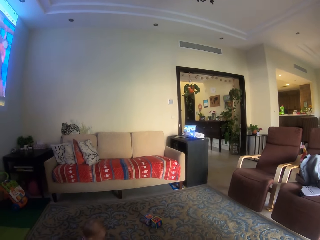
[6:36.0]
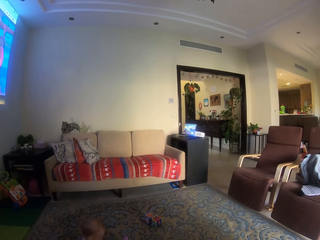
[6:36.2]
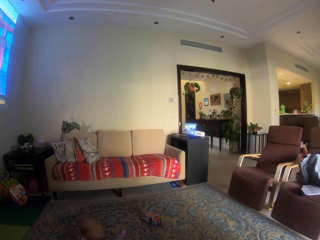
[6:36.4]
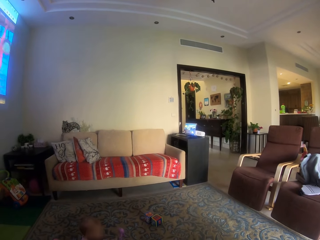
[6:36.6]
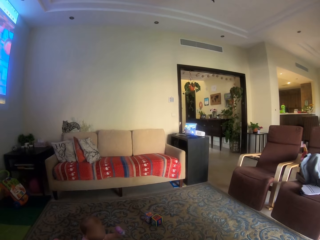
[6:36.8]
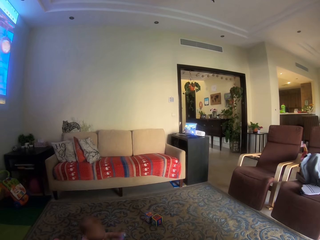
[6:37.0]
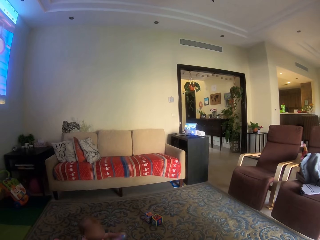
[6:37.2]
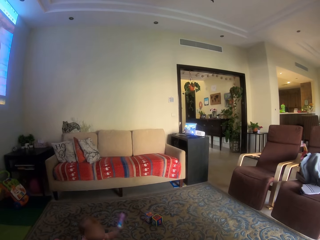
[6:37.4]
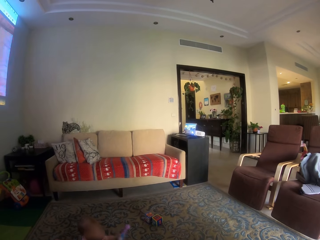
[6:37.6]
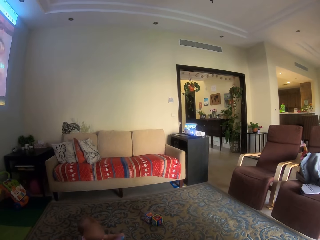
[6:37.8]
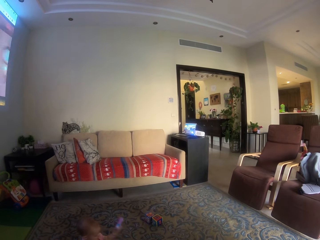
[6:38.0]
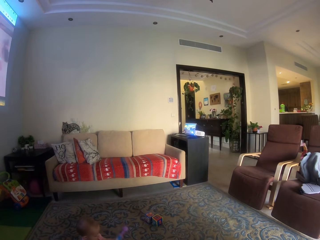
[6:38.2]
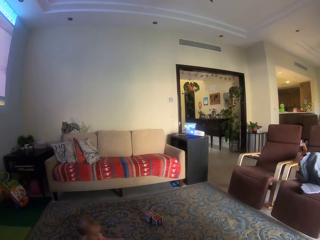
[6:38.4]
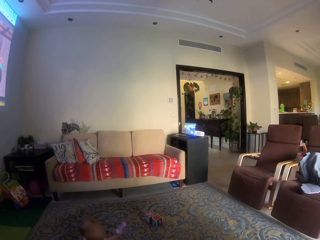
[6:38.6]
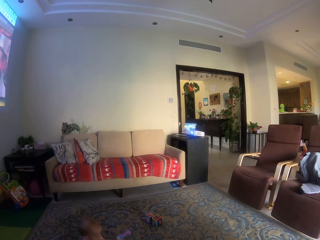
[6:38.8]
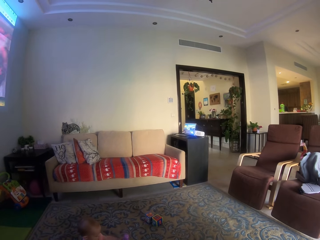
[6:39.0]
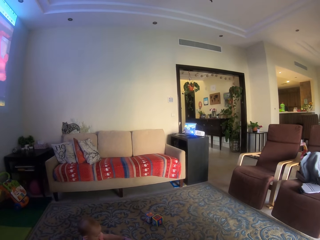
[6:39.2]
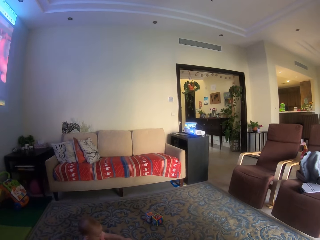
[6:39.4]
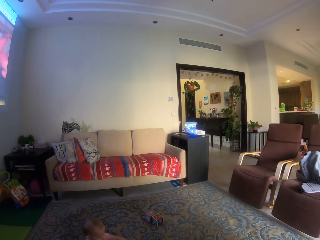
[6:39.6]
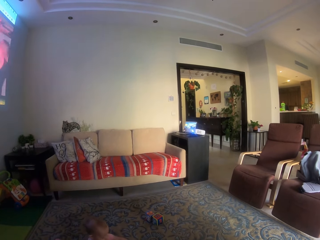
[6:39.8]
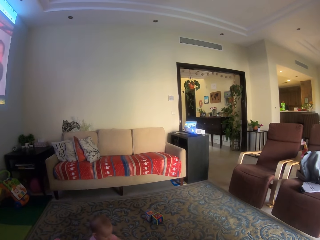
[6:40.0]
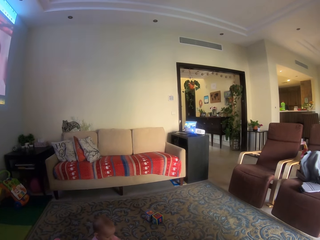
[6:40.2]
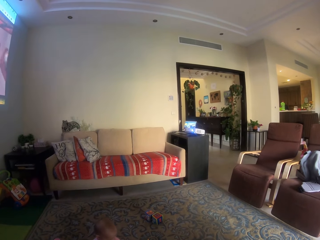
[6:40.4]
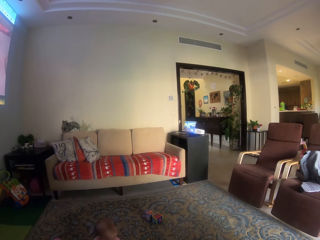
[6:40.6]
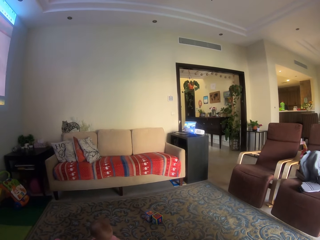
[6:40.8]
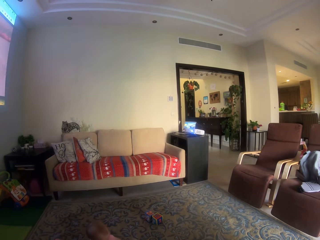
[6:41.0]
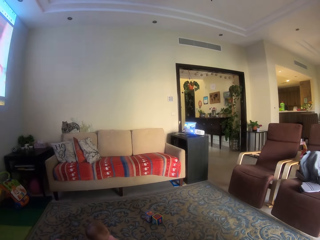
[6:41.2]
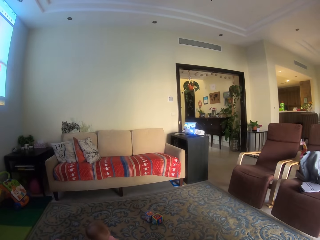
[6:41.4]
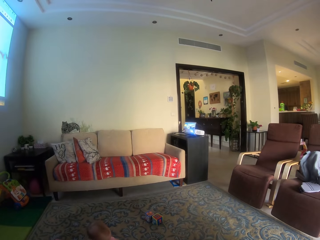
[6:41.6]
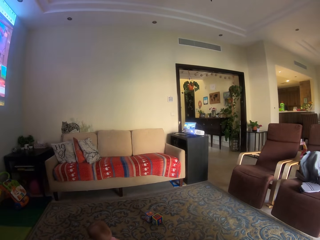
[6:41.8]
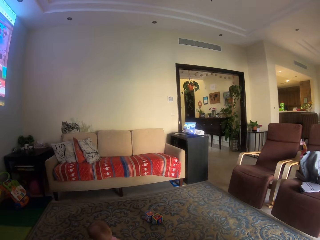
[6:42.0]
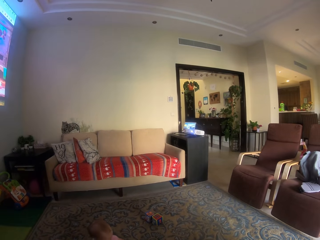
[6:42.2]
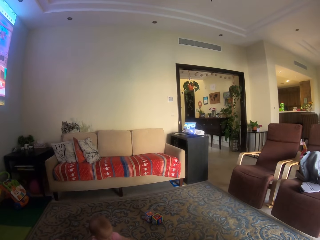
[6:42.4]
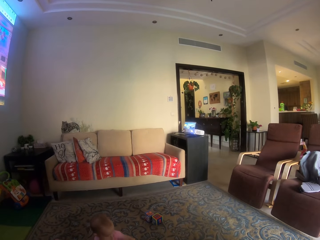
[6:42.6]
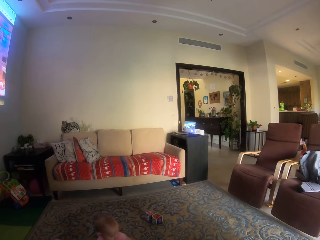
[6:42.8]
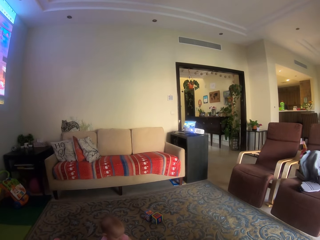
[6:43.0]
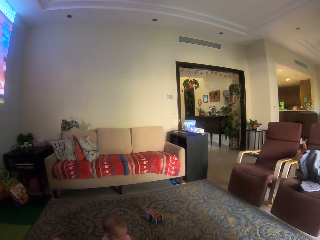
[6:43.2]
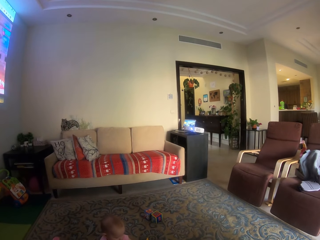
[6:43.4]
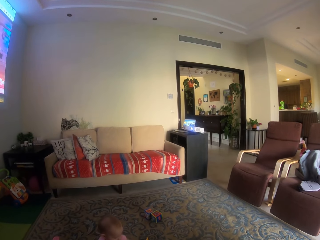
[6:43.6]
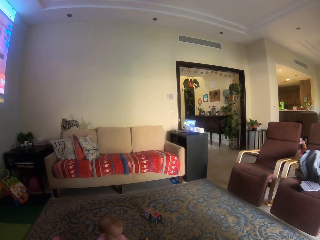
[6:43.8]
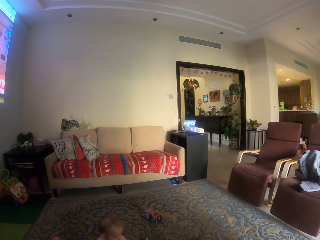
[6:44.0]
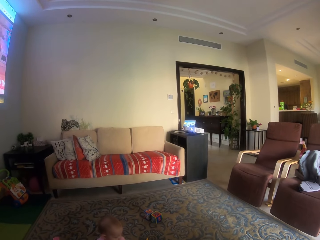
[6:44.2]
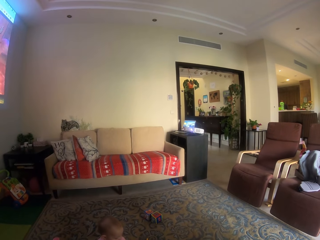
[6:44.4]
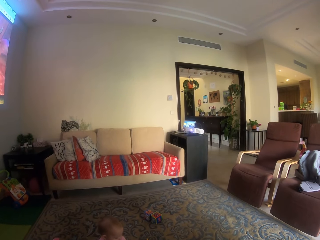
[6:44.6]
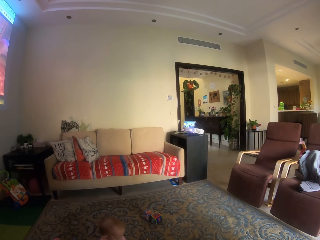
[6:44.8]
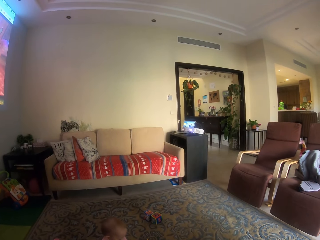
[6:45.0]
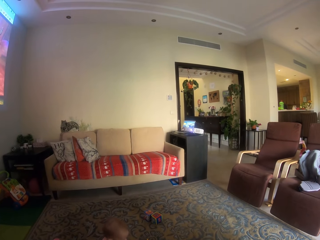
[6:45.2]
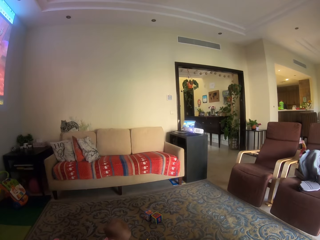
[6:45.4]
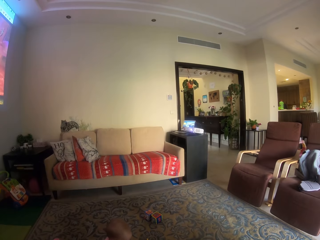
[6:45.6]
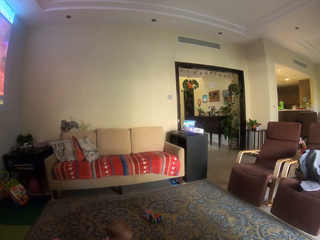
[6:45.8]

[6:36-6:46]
A child plays with the doll.

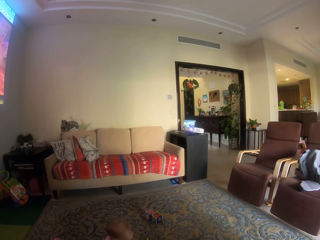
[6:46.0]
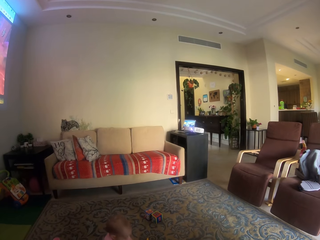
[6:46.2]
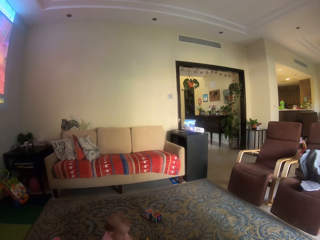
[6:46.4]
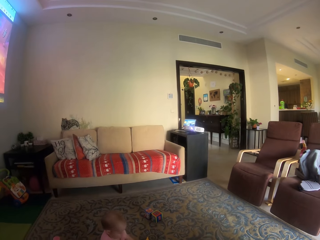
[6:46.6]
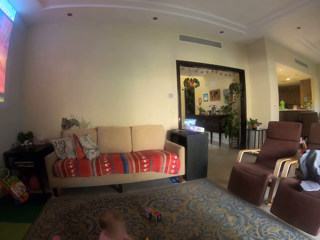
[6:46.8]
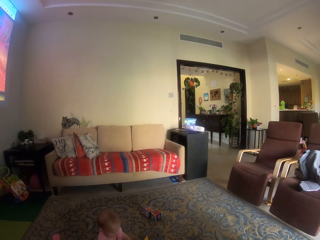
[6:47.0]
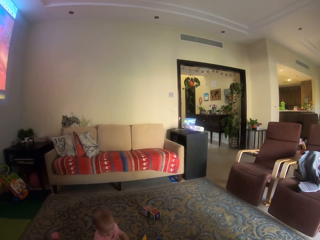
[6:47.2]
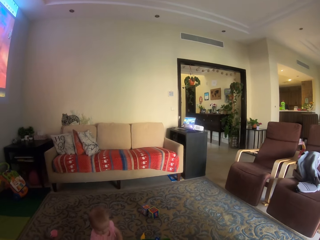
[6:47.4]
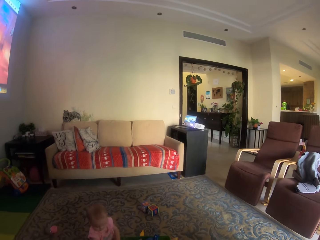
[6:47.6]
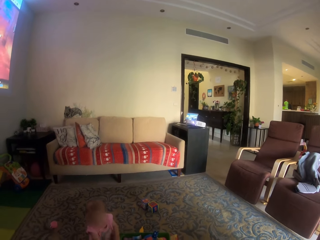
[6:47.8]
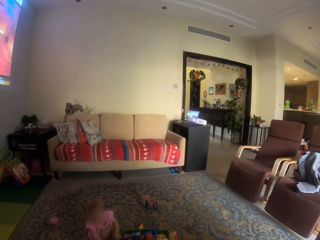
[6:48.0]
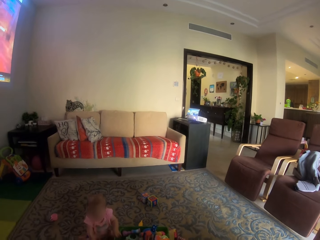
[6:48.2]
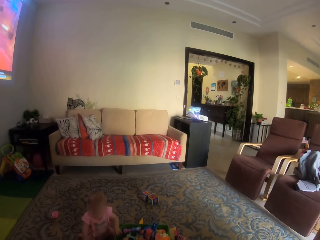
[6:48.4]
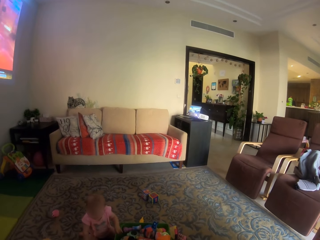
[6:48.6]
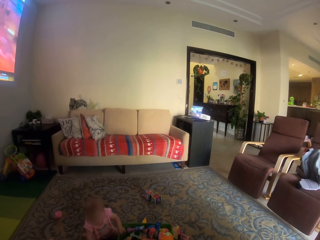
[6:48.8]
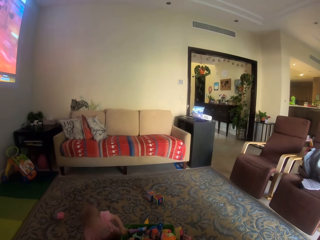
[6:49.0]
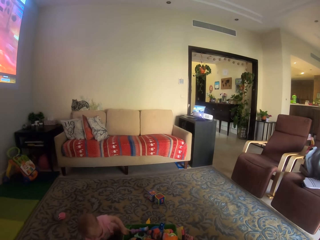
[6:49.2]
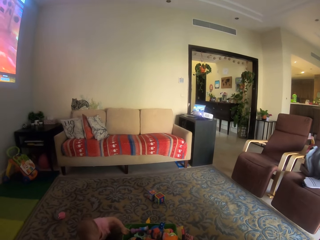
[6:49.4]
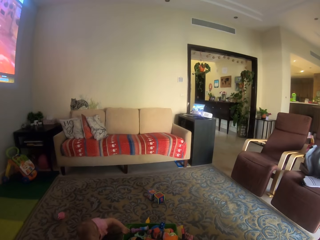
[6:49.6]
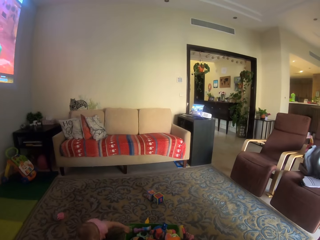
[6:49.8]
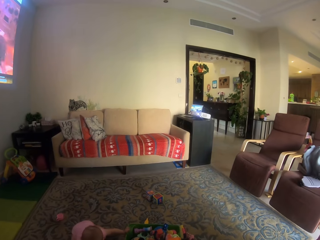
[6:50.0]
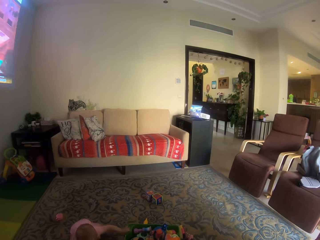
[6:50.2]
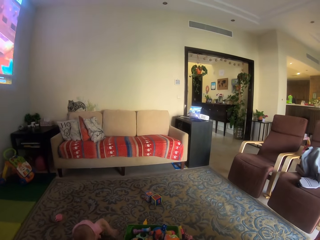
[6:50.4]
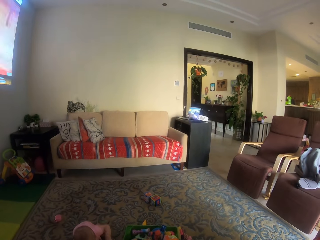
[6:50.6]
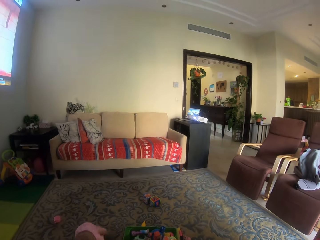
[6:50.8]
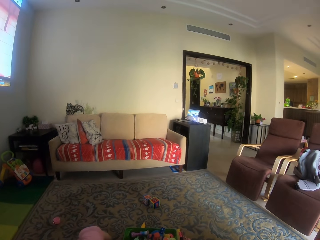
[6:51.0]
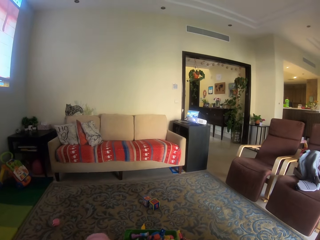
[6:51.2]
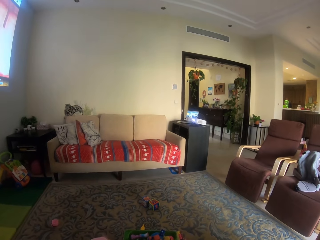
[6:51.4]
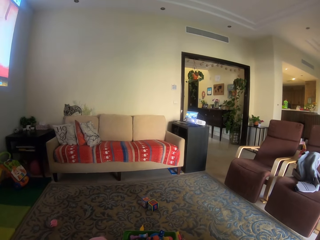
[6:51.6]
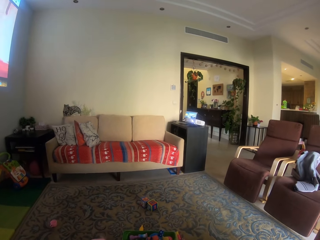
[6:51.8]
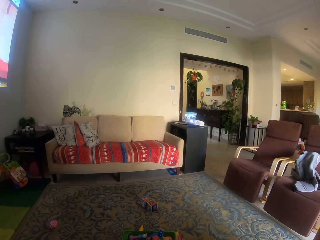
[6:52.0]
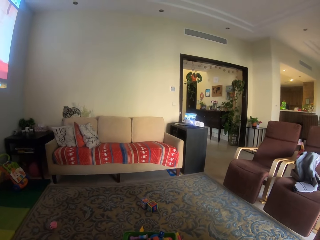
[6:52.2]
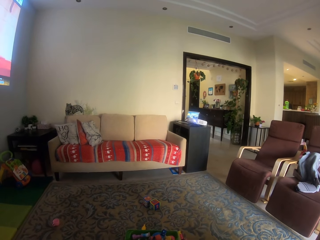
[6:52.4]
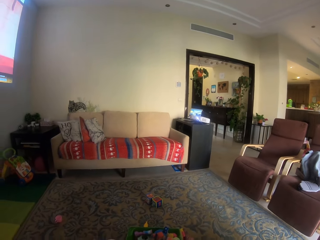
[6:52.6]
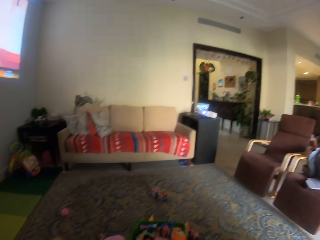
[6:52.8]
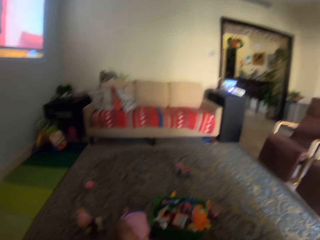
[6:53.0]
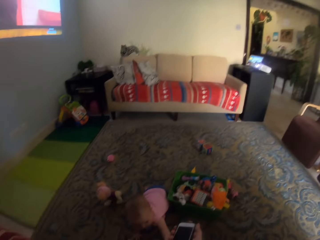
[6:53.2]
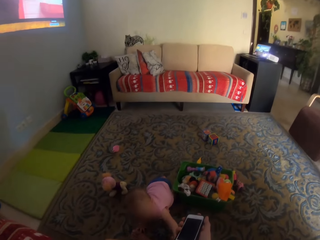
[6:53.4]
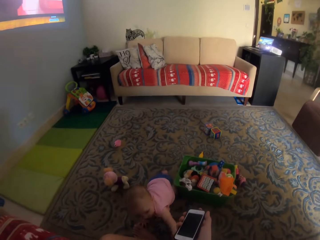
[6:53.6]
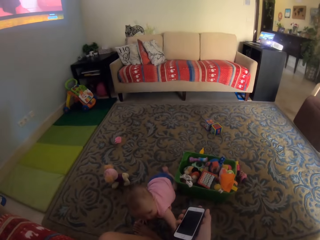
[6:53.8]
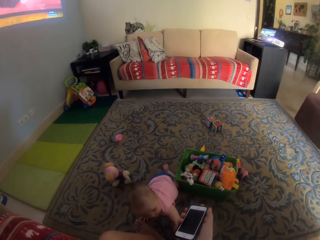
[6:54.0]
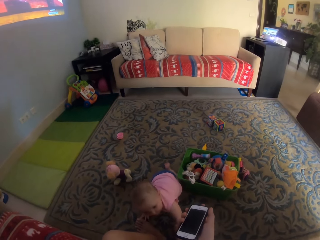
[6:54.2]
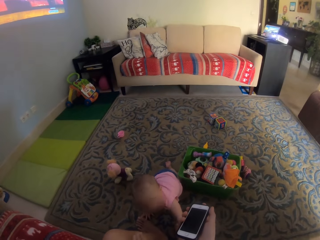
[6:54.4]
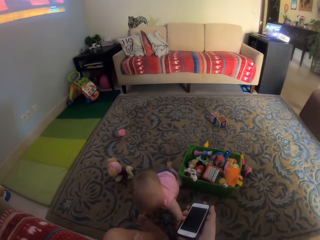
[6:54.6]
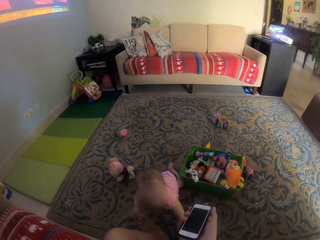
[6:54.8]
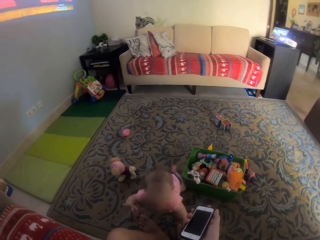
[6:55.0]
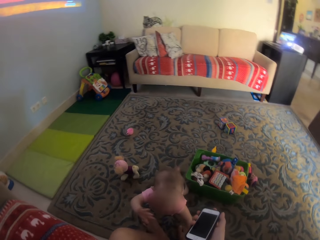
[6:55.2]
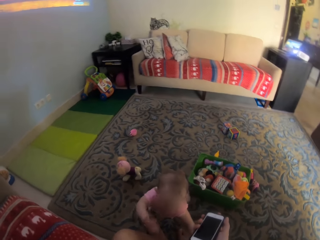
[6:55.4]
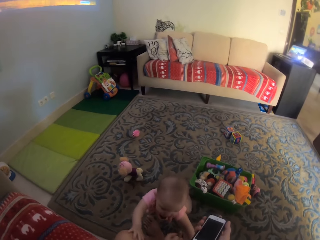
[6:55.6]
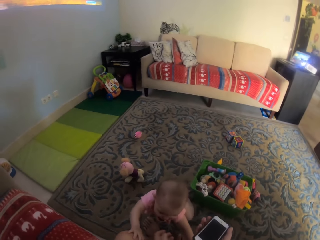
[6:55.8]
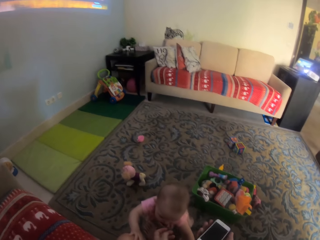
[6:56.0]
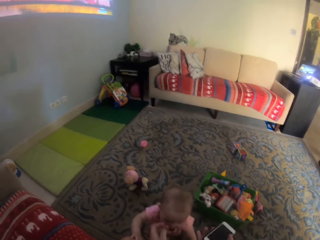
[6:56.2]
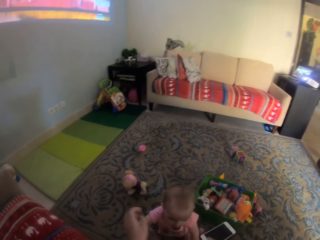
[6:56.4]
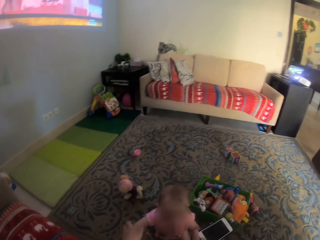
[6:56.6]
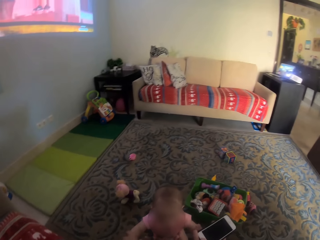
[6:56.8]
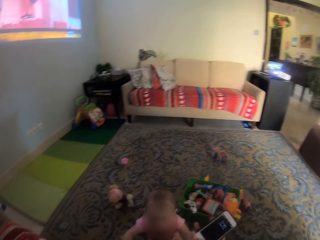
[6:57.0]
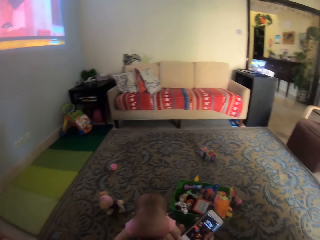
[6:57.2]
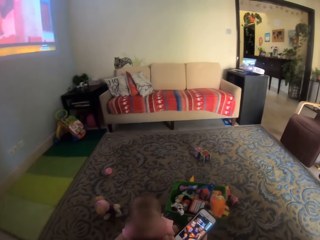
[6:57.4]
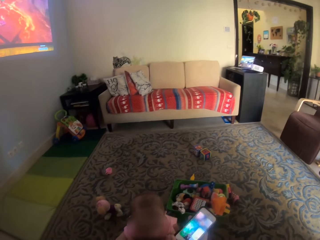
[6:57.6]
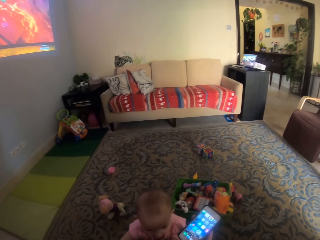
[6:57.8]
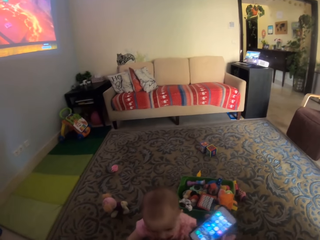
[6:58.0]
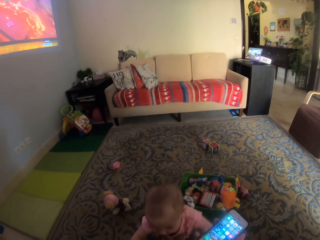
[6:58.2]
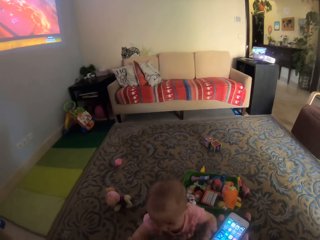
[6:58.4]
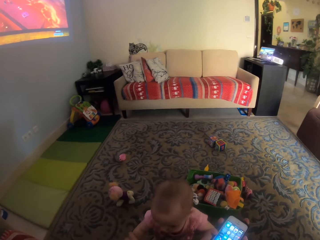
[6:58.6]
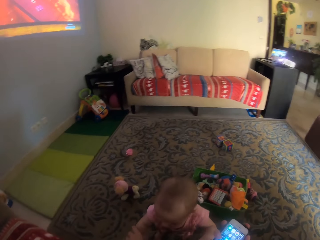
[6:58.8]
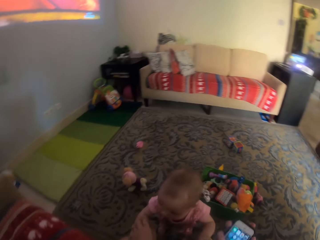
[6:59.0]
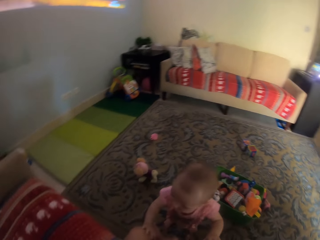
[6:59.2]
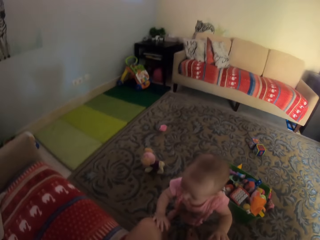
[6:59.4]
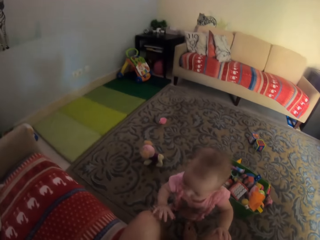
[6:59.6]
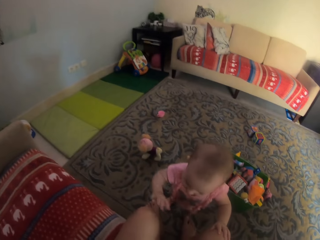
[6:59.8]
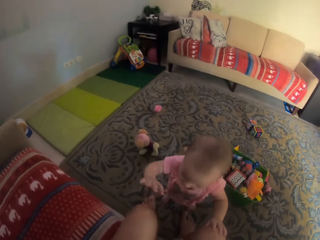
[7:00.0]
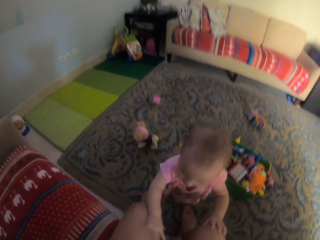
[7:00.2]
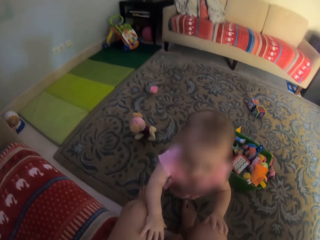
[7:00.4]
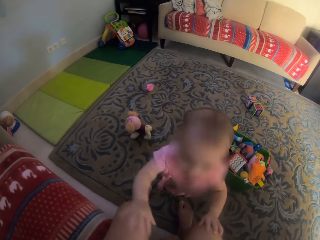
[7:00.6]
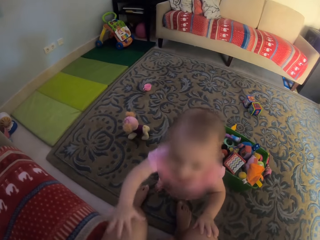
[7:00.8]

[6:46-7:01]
A child moves the container. The child crawls. The child touches the chair. The child stands. The camera wearer plays with the child. They operate the phone. They converse.
